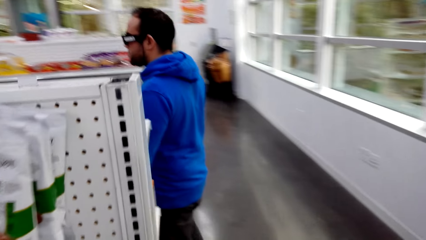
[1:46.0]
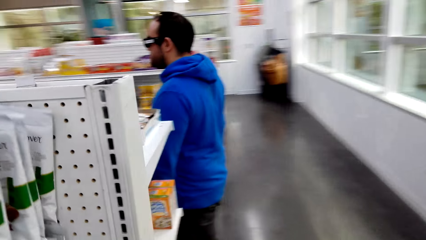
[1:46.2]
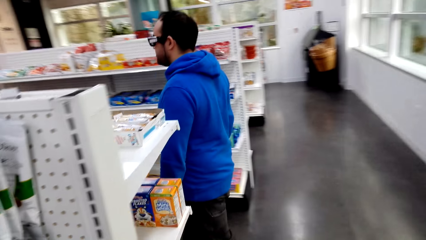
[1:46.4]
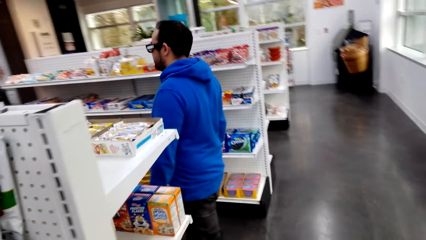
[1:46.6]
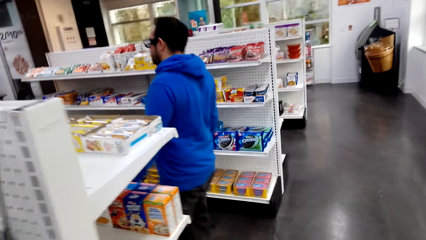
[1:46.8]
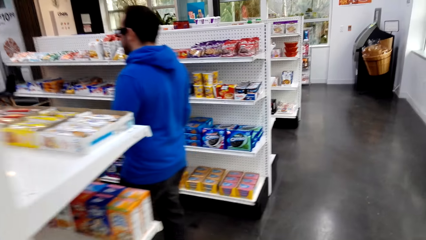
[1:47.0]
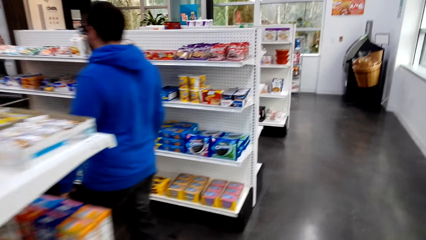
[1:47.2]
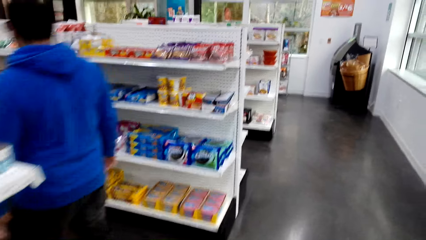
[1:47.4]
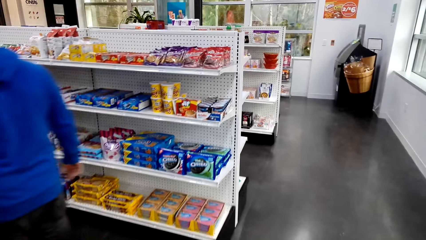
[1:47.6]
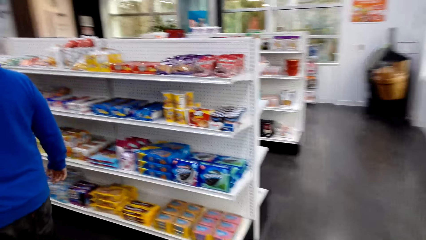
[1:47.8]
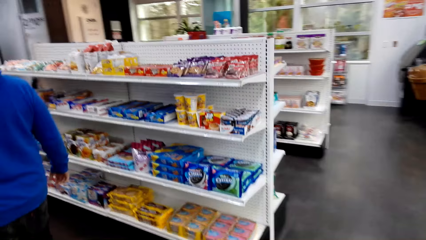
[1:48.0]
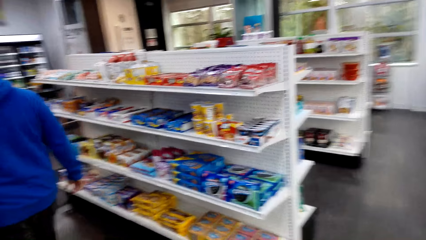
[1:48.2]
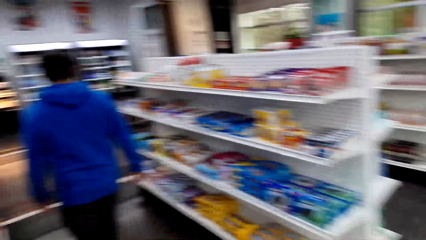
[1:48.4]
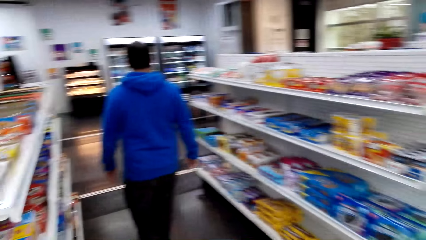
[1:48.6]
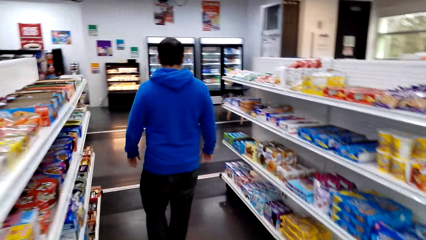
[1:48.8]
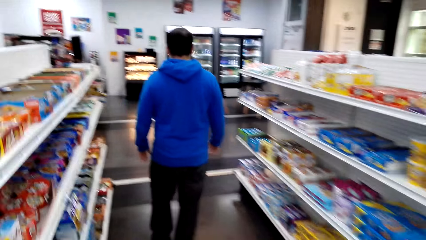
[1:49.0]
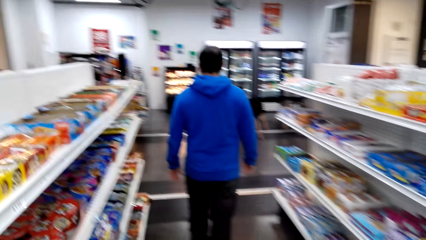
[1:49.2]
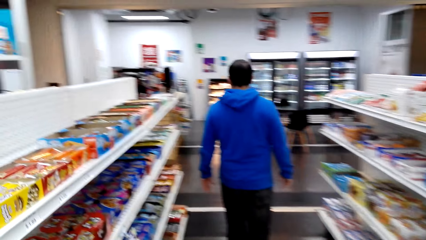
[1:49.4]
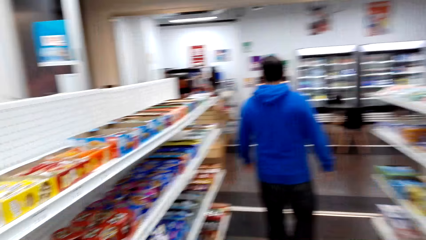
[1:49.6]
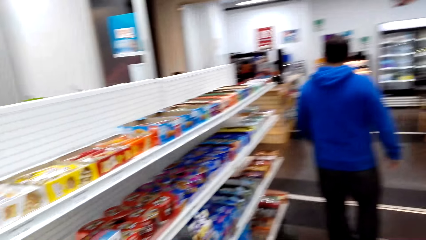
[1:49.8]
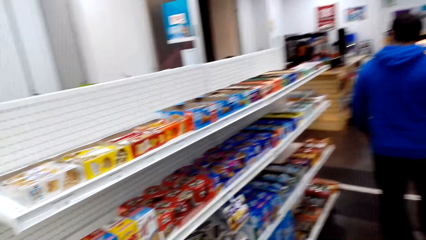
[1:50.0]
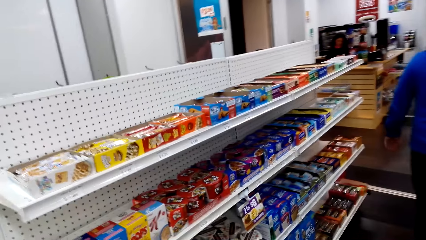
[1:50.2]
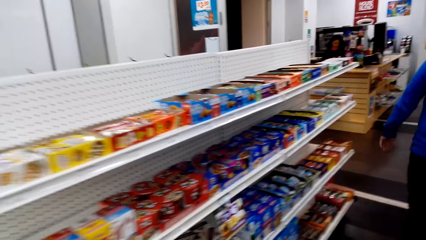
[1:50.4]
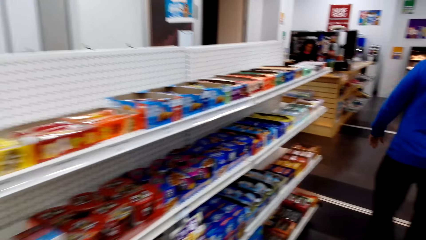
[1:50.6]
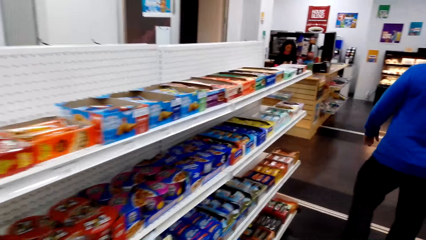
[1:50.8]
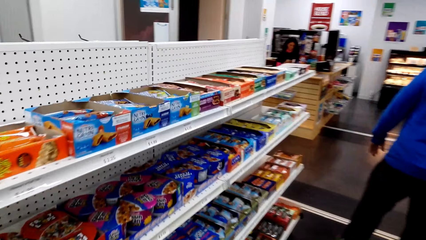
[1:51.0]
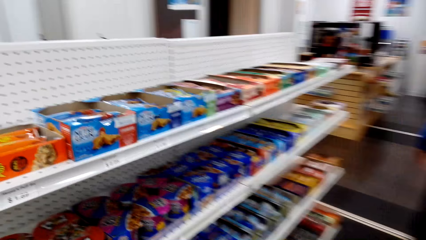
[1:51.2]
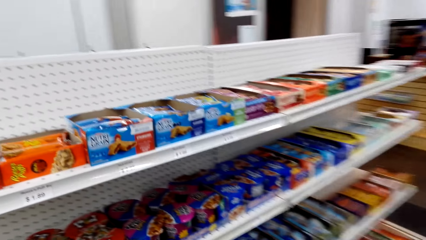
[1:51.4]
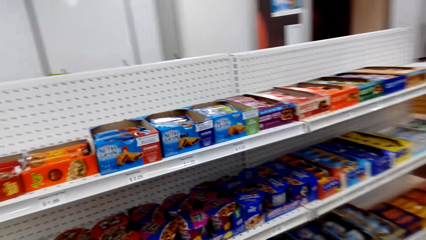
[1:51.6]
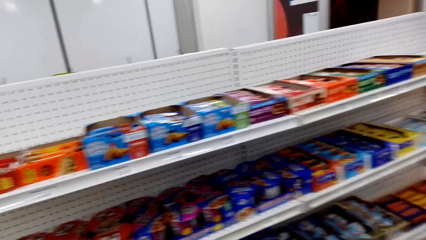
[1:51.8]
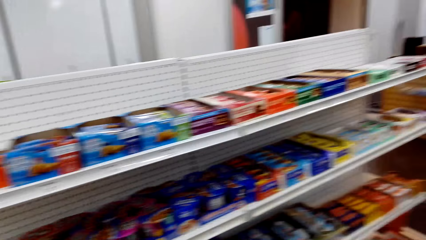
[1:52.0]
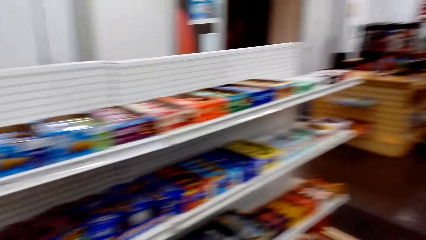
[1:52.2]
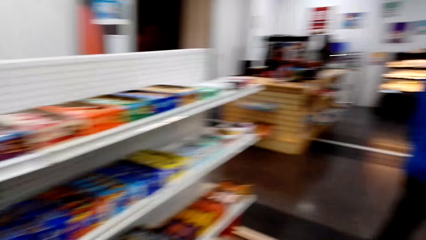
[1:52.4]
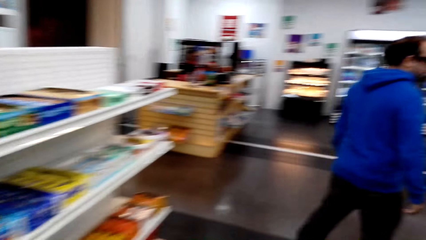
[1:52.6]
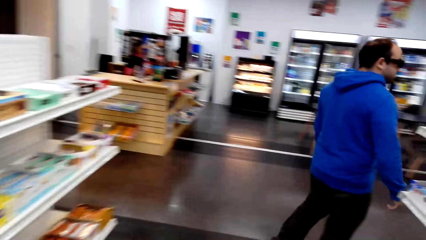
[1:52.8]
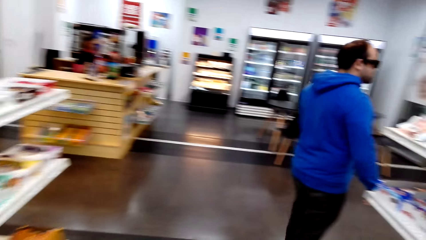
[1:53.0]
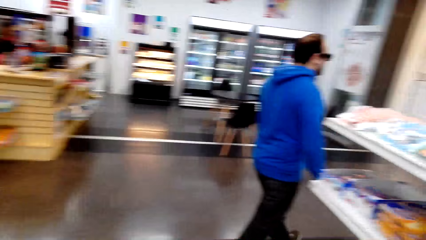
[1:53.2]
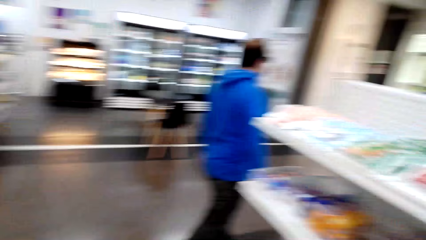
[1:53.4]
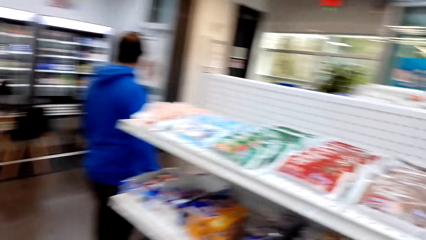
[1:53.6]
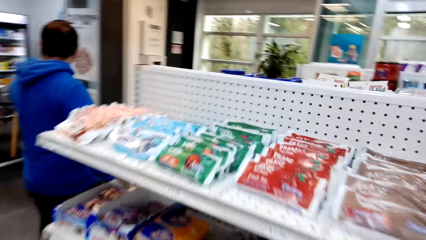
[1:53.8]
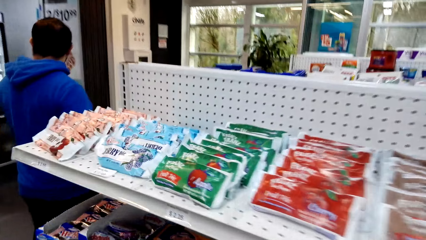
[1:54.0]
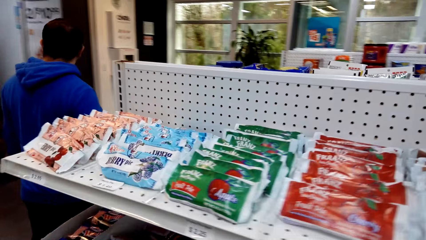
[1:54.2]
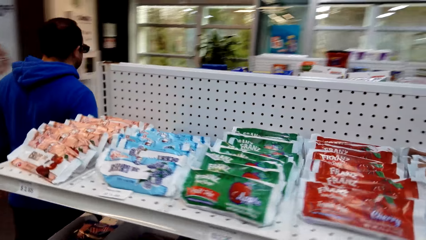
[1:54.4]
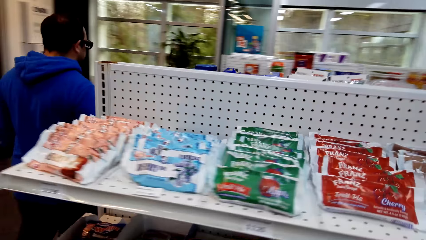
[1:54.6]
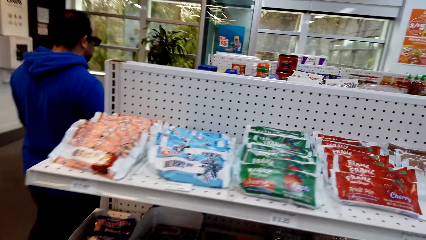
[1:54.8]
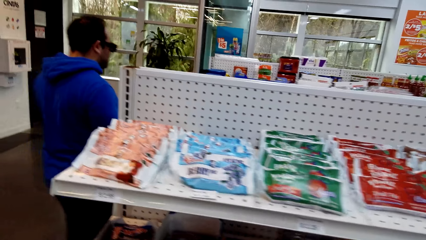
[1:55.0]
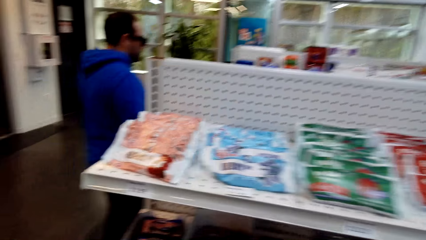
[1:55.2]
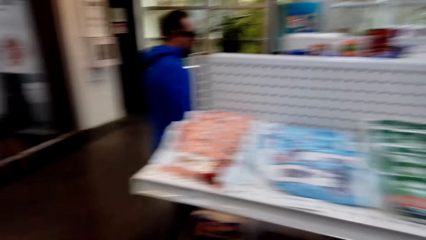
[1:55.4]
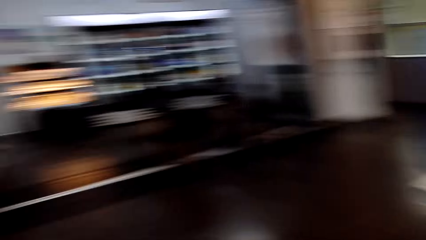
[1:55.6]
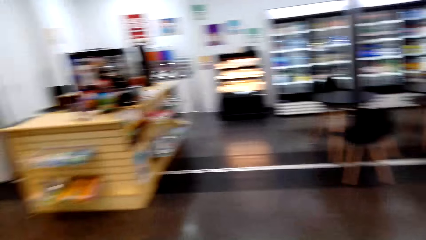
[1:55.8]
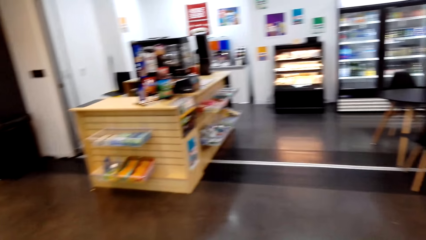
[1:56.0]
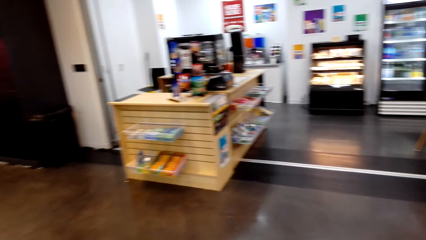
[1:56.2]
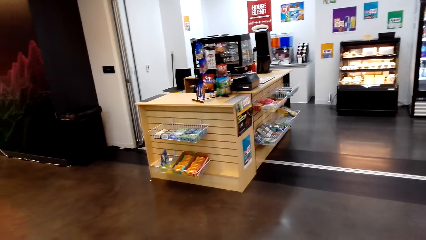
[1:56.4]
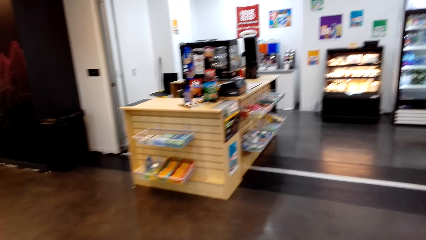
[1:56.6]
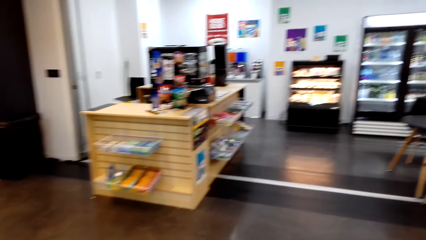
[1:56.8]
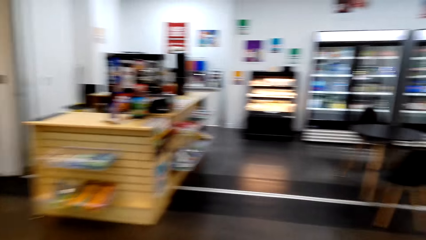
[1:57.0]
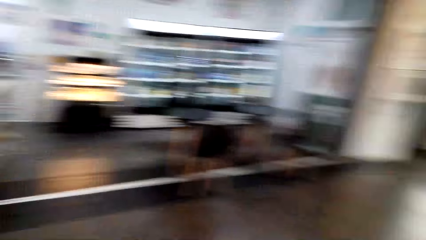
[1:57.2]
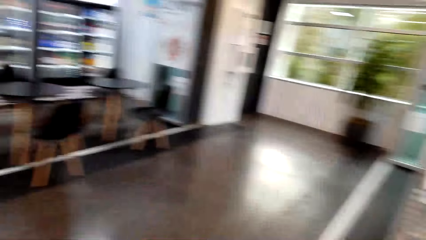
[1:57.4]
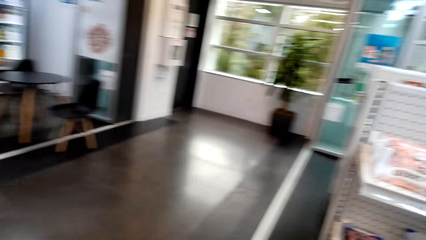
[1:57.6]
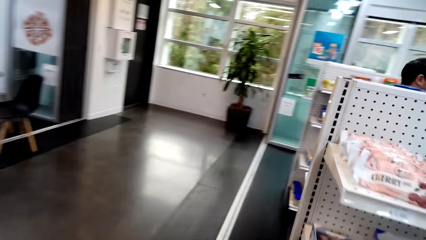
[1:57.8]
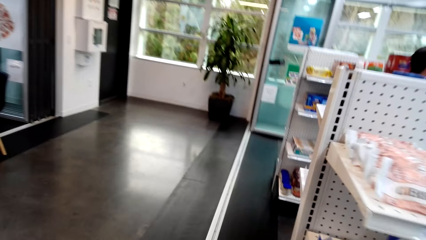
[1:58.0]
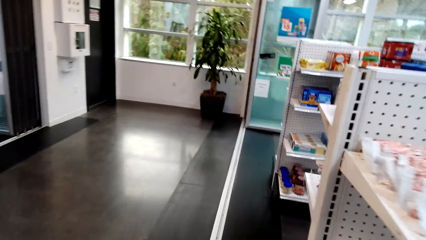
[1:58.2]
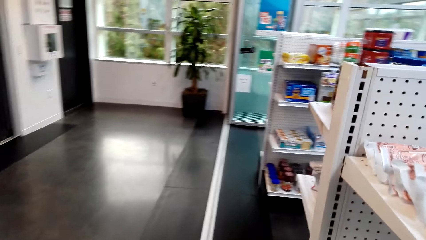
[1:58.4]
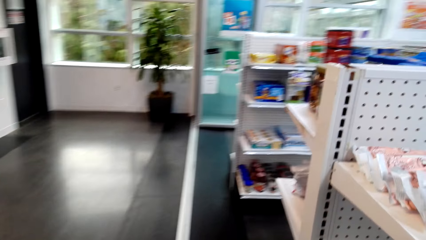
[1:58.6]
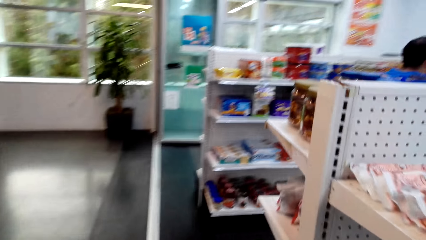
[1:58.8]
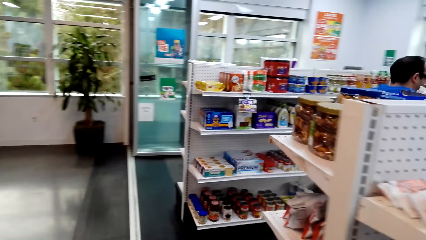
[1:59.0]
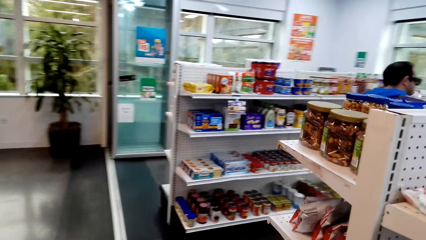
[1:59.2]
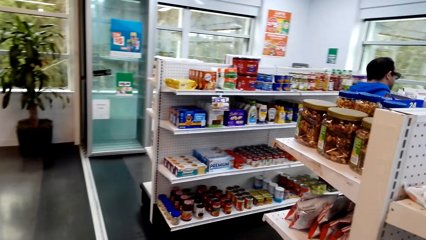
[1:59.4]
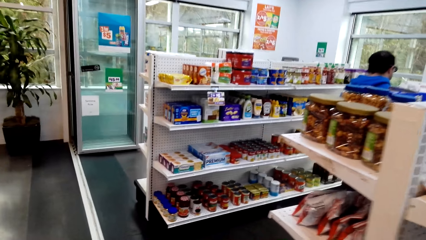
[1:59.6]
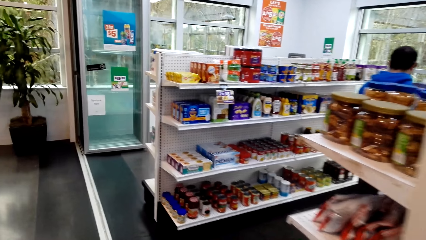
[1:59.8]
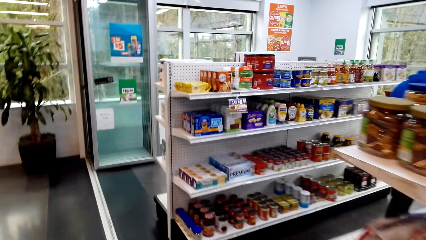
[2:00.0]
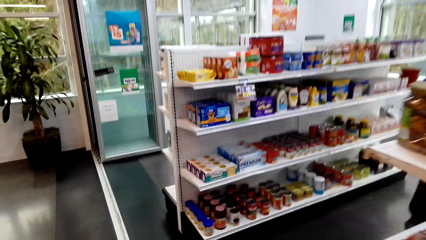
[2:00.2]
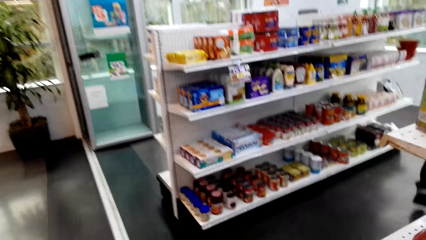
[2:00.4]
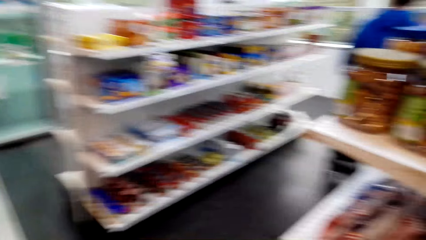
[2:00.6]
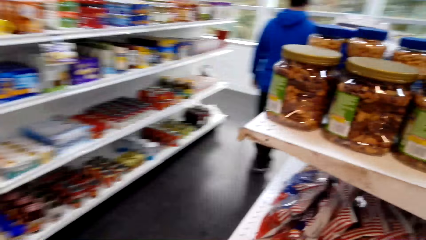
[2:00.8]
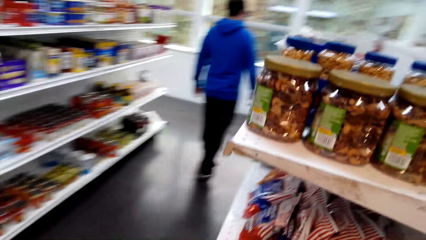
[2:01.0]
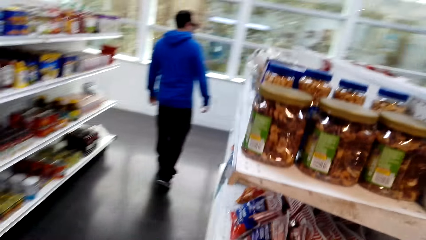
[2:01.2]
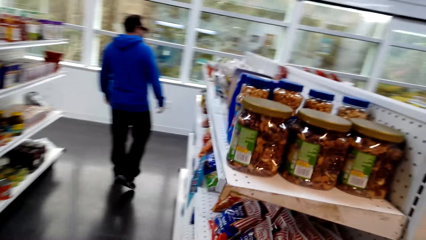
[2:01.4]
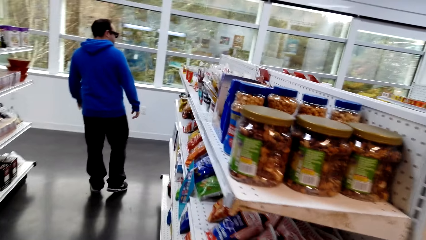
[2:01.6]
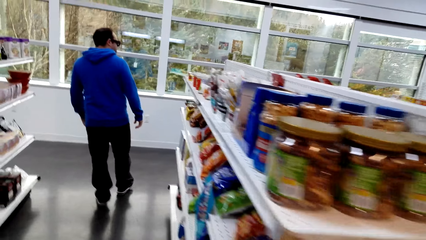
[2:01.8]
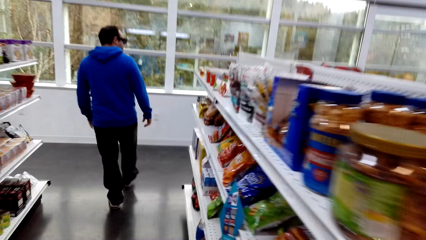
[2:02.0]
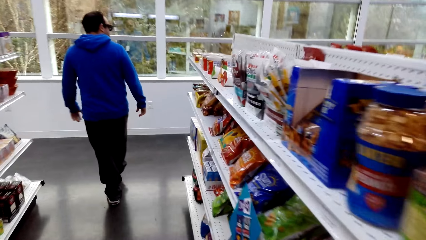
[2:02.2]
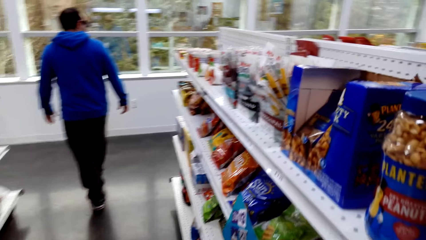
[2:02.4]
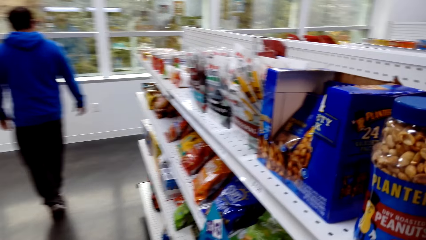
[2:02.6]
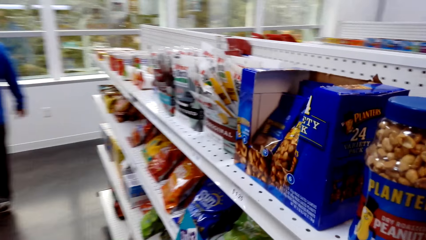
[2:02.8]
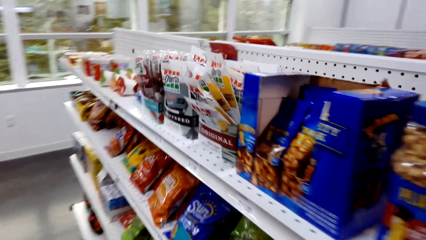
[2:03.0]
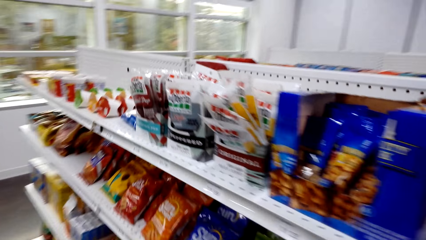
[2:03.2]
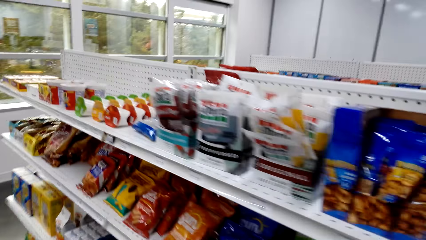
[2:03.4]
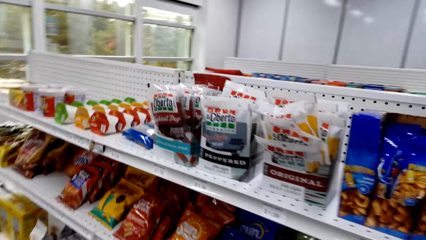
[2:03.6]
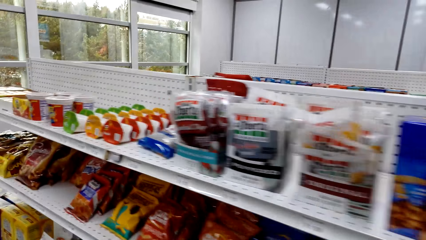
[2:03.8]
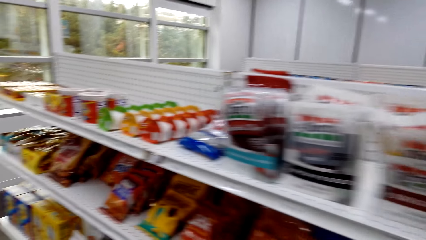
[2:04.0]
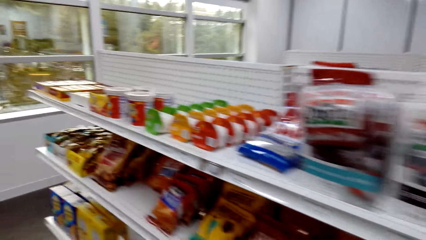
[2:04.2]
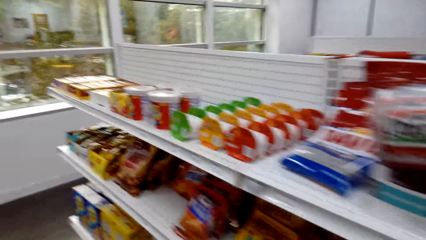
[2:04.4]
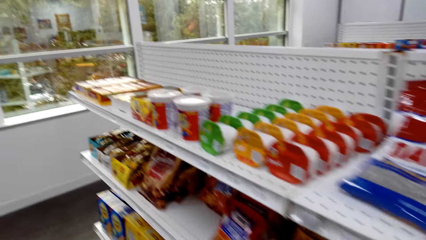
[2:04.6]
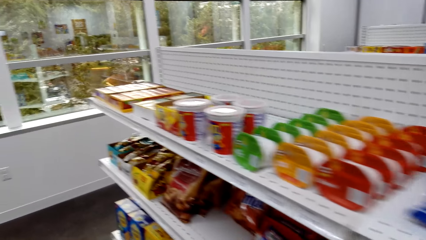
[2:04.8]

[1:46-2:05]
The camera wearer walks in the supermarket. They look around. They walk in the supermarket. They look around.
